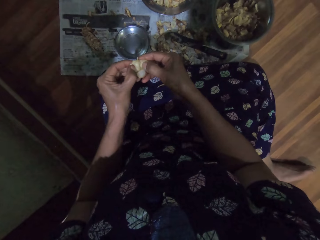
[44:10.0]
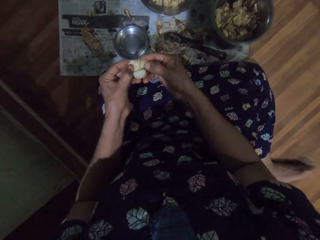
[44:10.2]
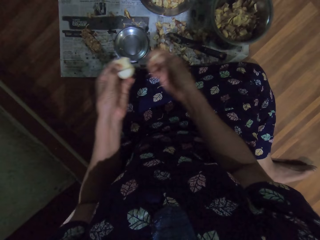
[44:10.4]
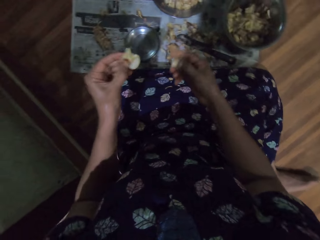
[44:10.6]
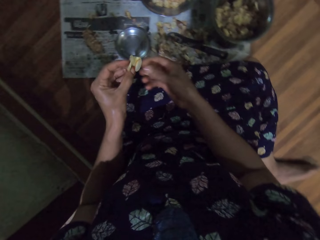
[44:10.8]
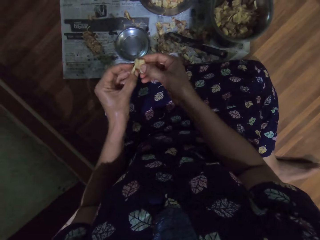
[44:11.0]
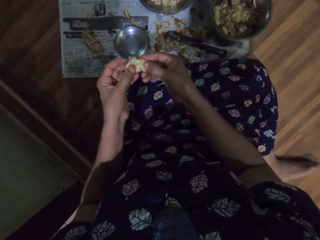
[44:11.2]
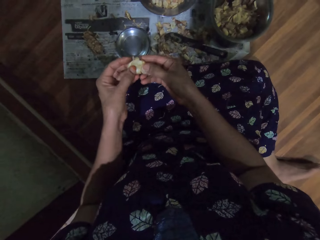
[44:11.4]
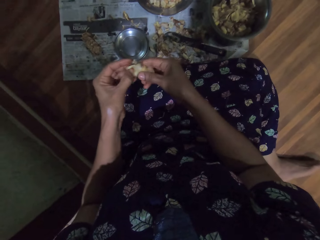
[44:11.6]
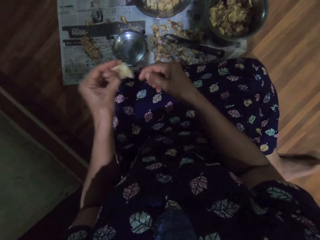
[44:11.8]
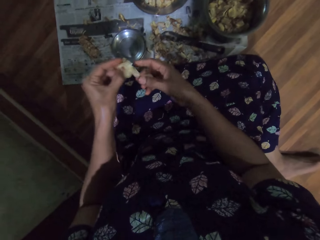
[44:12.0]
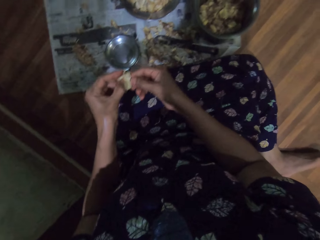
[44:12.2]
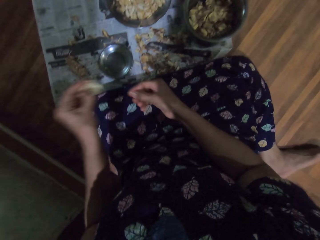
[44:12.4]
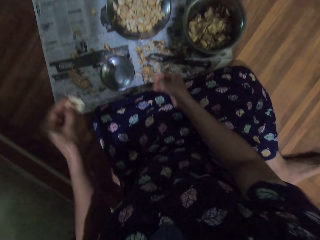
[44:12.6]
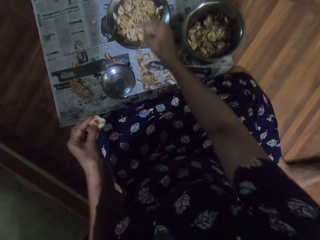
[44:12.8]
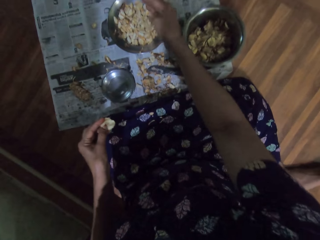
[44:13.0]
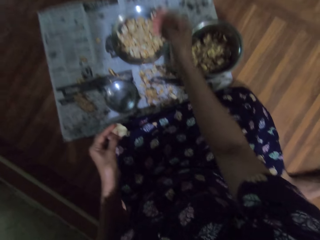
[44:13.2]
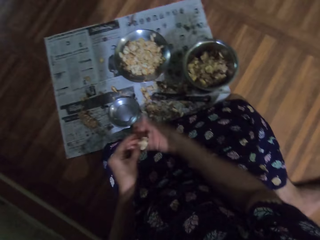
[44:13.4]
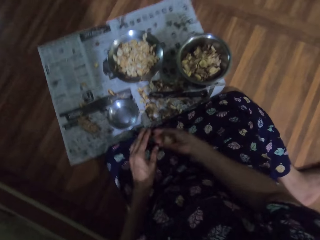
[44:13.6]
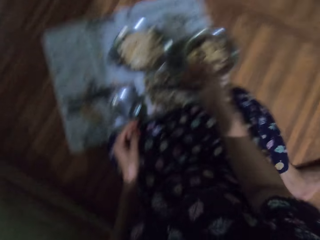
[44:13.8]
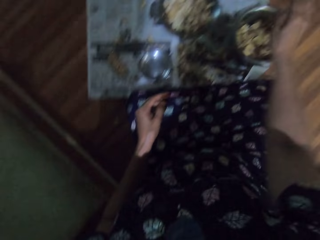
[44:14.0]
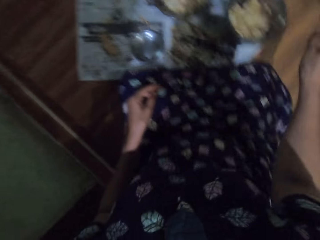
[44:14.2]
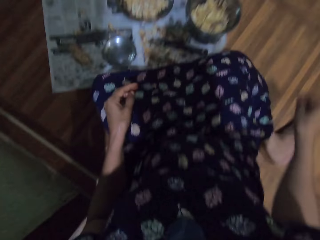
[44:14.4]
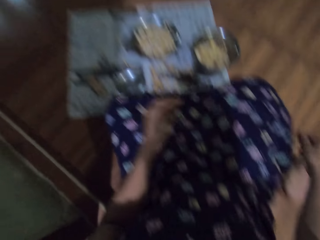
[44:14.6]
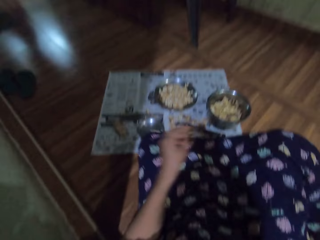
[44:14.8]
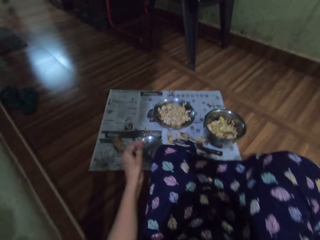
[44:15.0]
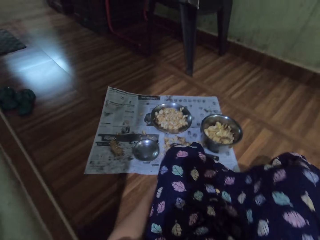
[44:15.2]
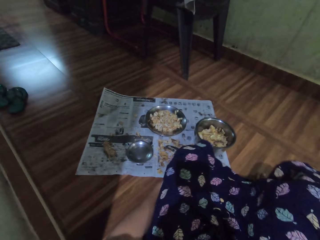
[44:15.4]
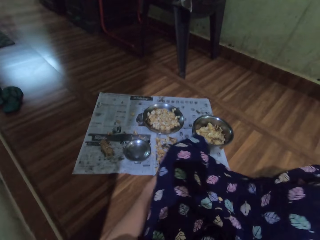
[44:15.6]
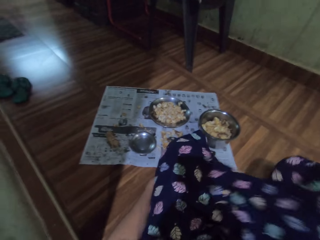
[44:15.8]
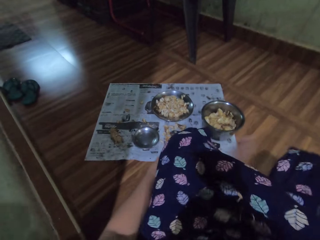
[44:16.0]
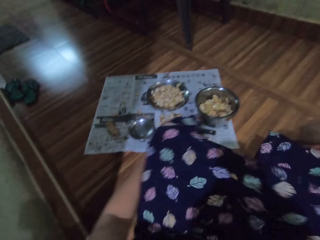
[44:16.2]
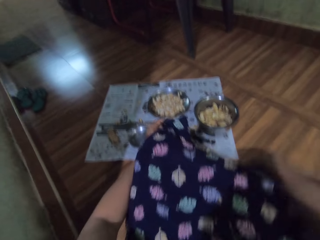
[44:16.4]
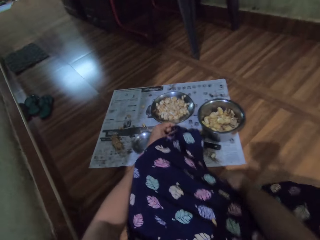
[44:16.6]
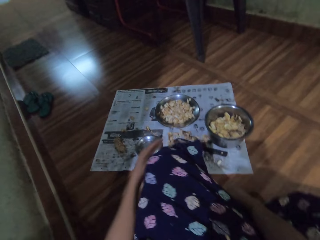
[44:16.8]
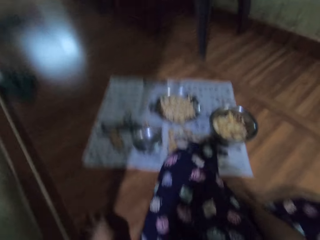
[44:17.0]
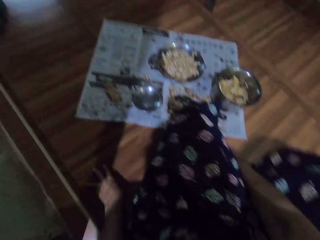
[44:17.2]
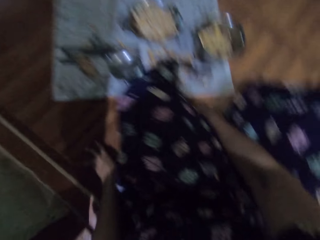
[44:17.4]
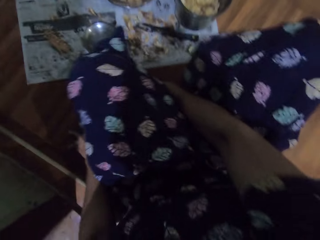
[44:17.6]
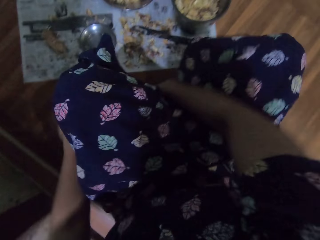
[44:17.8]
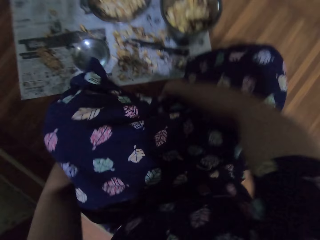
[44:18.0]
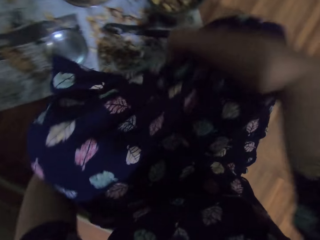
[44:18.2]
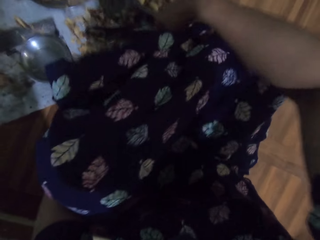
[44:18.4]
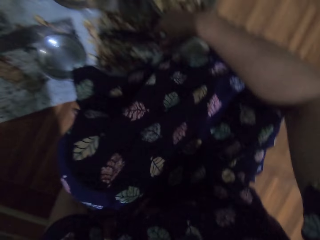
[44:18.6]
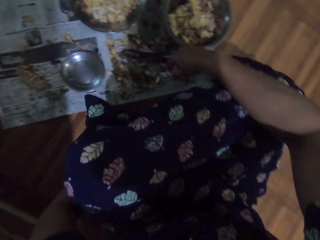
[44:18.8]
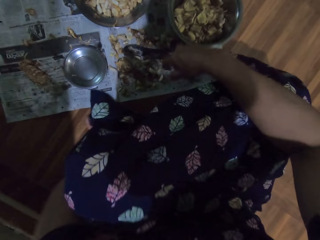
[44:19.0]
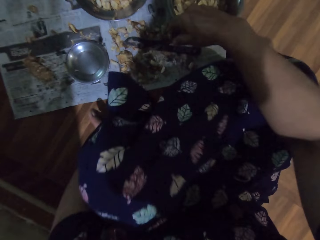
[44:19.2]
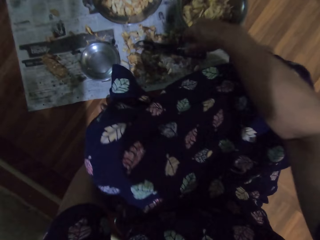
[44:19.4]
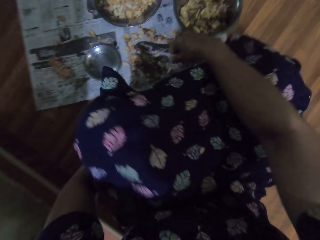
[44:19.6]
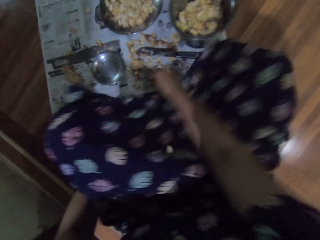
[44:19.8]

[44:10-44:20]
The camera wearer drops a seed in her right hand into the plate on the ground. She drops the fruit pod in her right hand into the bowl on the ground. She sits properly on the floor.

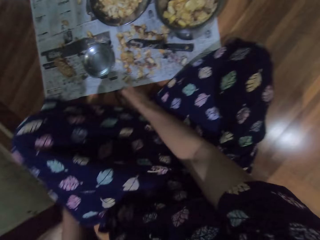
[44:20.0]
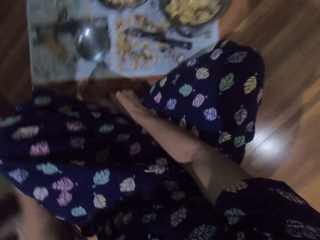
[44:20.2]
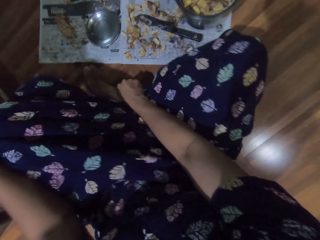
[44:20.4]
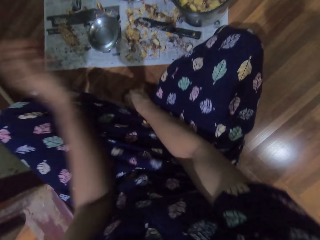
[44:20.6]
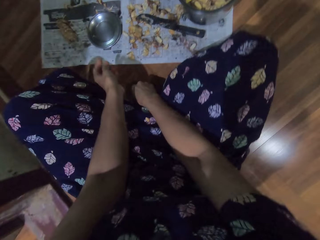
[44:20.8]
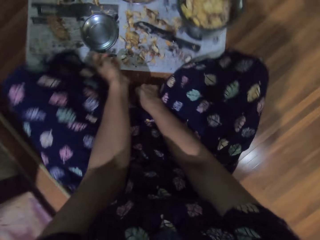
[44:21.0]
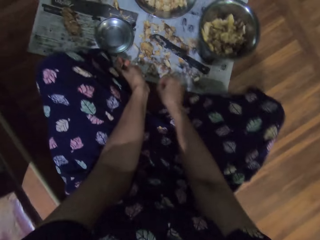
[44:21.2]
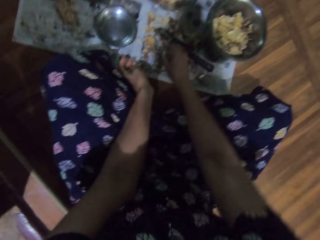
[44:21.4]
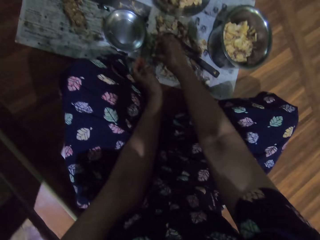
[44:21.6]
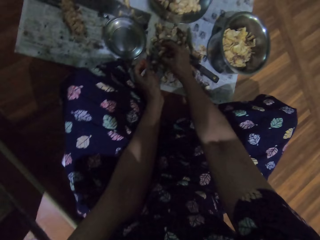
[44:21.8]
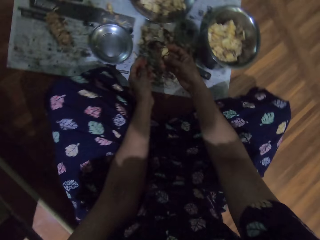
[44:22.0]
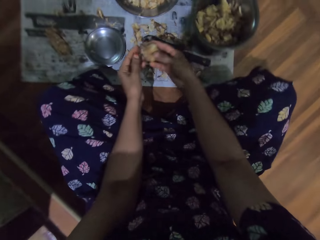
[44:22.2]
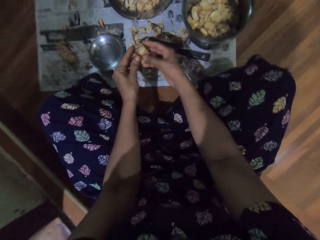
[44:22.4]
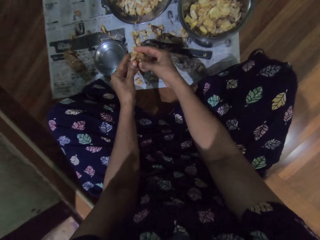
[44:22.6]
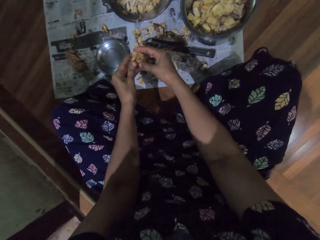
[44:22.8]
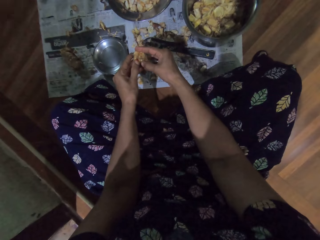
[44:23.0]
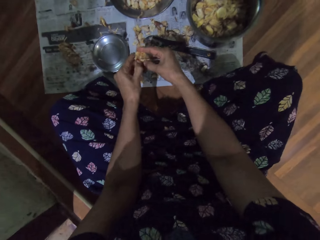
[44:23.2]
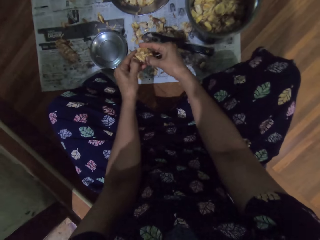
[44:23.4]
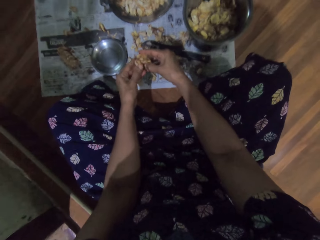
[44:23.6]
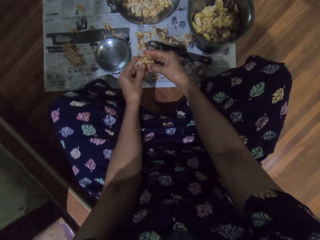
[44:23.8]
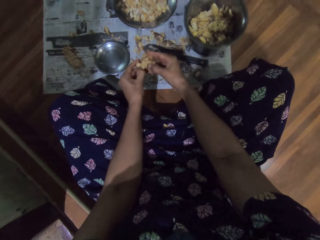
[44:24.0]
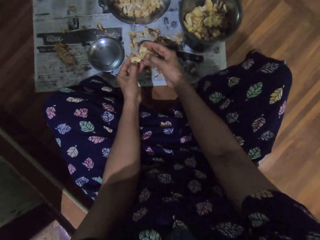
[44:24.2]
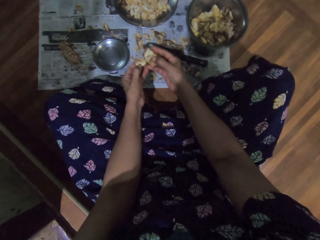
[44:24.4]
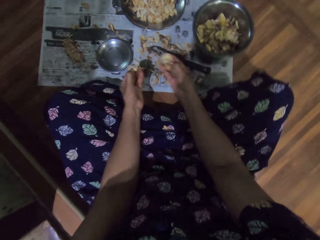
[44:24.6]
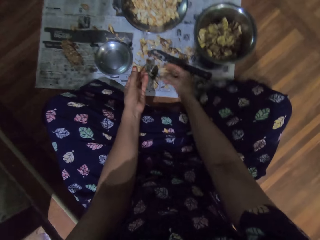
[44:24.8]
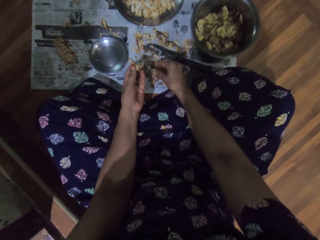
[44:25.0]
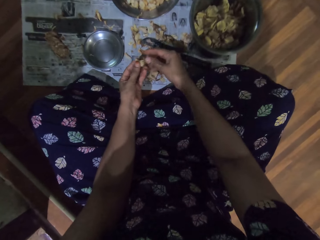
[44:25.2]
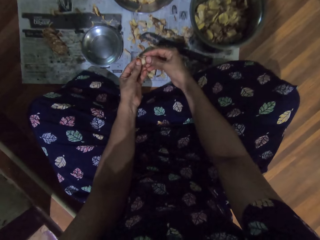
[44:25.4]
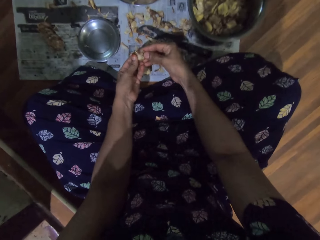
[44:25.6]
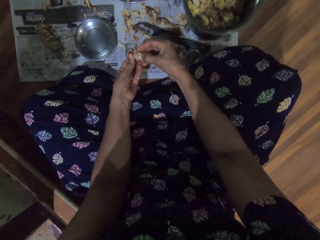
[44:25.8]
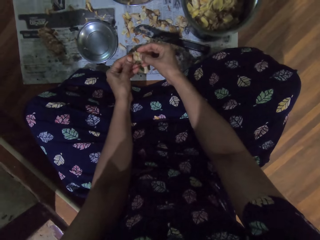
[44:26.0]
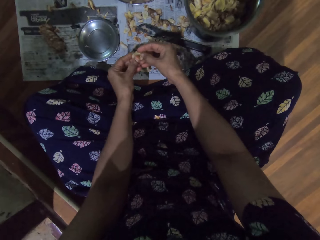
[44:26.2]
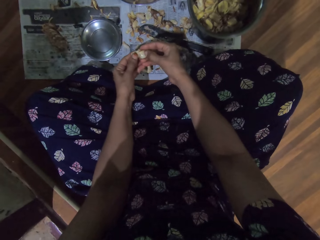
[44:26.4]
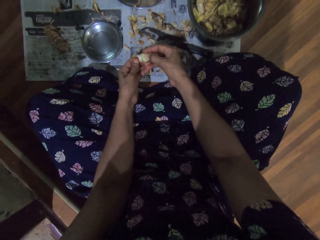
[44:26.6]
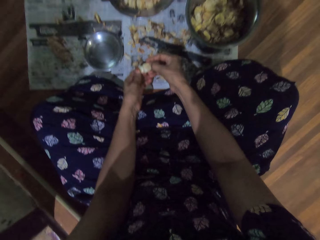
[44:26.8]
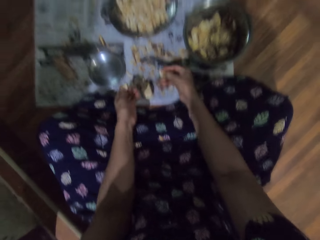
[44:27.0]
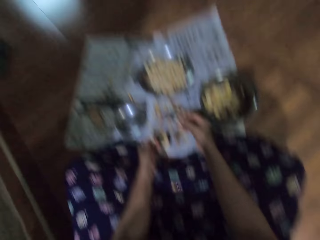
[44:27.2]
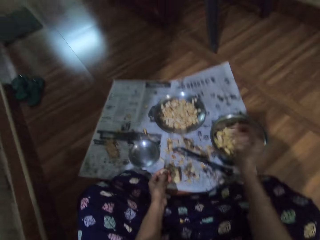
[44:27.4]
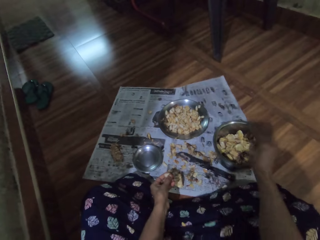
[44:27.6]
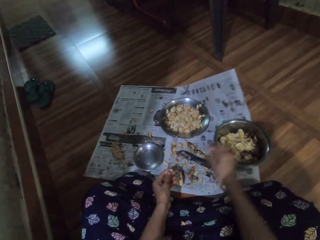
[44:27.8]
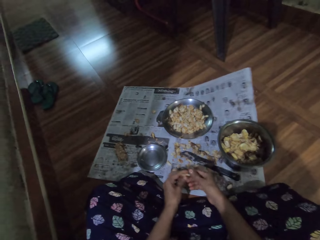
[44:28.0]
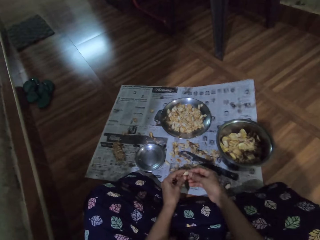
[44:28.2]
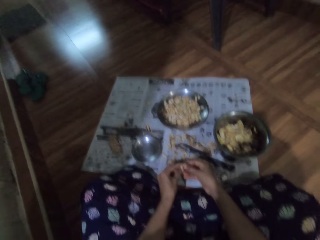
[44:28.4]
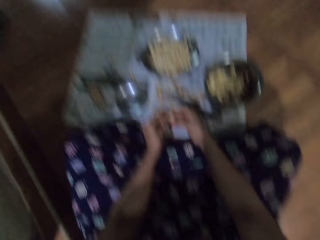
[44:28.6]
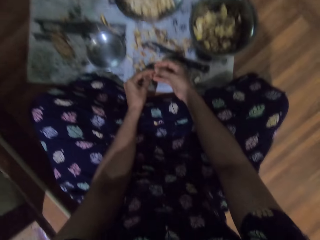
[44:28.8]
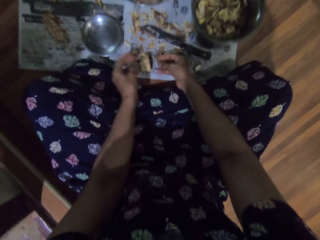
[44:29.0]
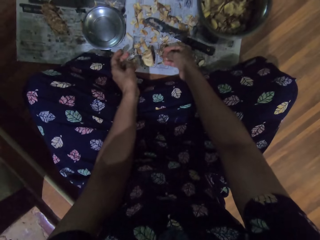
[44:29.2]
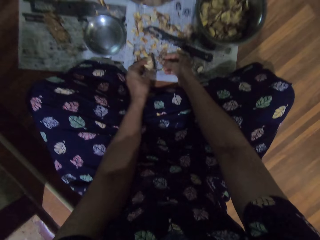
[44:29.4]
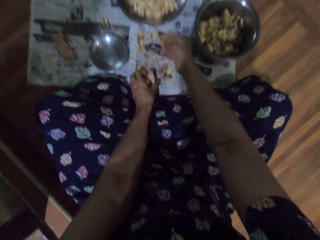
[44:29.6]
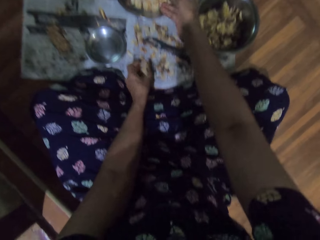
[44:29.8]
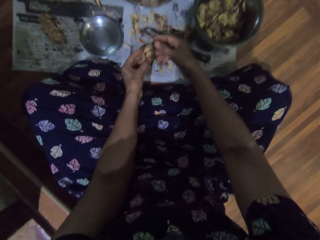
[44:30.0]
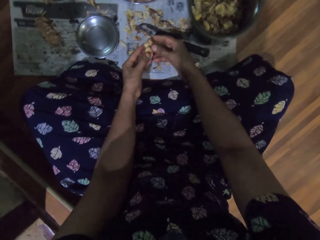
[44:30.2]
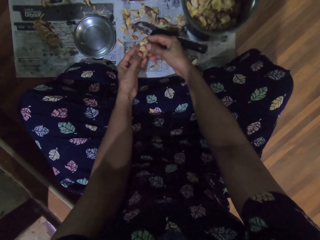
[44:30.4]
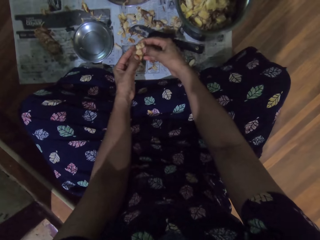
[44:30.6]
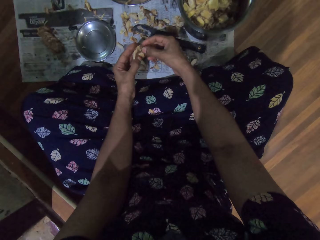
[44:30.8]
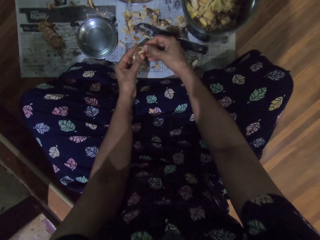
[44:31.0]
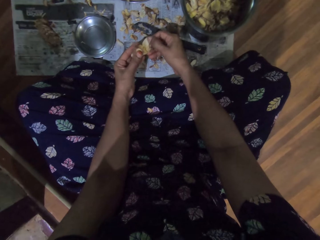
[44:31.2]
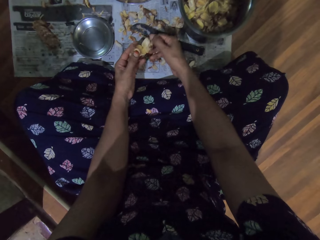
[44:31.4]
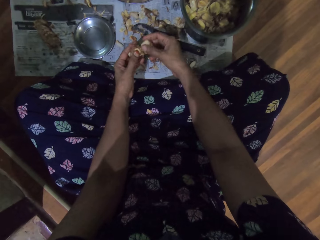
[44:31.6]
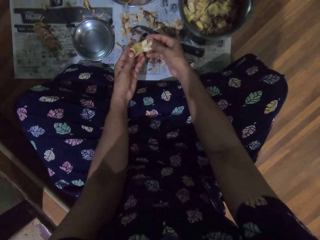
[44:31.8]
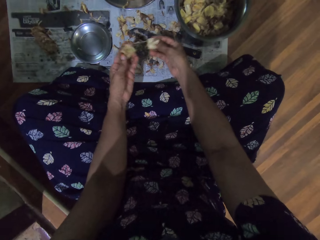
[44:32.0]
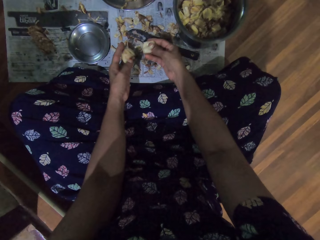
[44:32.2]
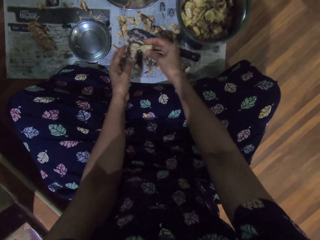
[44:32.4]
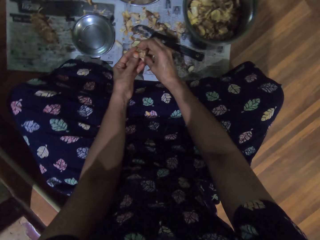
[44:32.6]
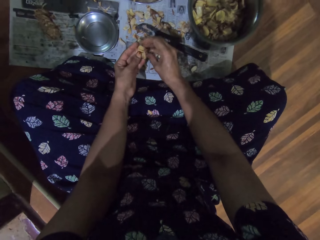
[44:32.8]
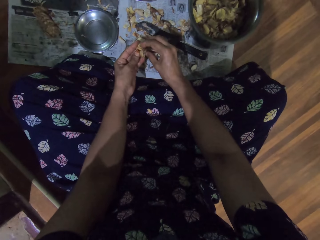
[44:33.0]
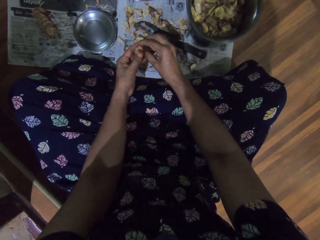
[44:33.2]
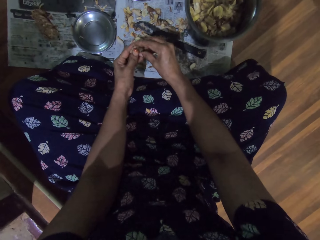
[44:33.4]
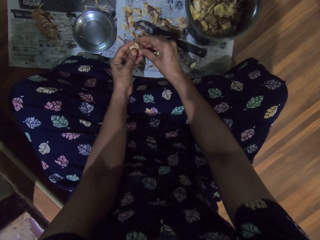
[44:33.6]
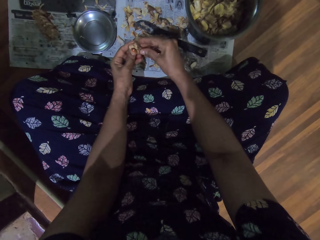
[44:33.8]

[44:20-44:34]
The camera wearer picks a fruit pod from the ground with her right hand. She peels the fruit pod with her hands. She drops the fruit pod in her right hand on the ground. She peels the fruit pod with her hands. She drops the fruit pod in her right hand into the bowl on the ground. She peels the fruit pod with her hands. She drops a seed in her right hand into the plate on the ground. She peels the fruit pod with her hands. She drops the fruit pod in her left hand on the ground. She peels the fruit pod with her hands.
